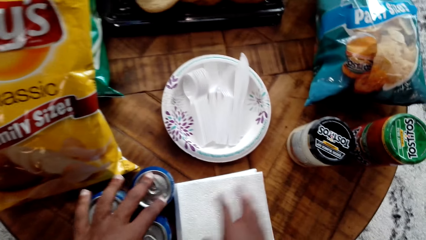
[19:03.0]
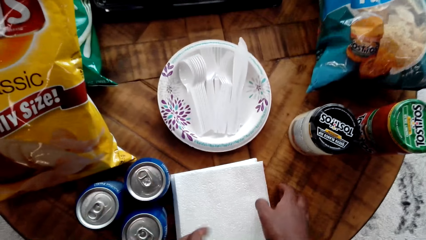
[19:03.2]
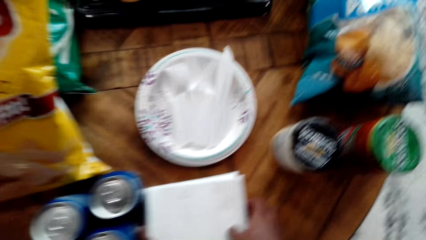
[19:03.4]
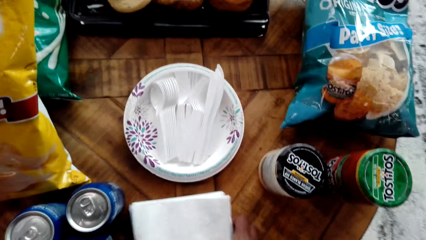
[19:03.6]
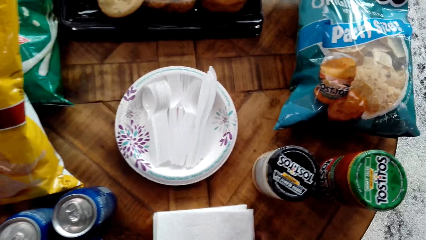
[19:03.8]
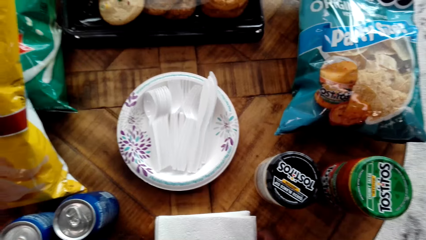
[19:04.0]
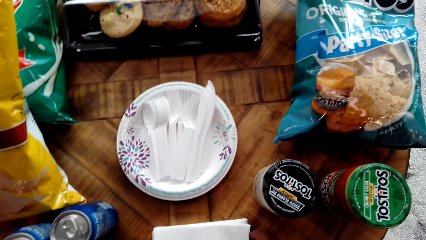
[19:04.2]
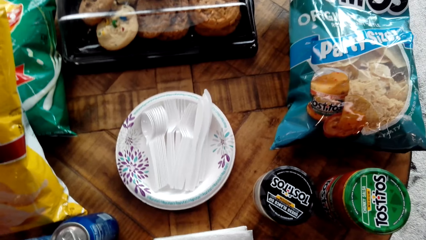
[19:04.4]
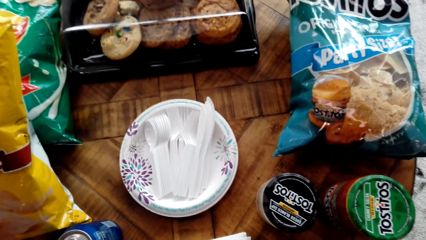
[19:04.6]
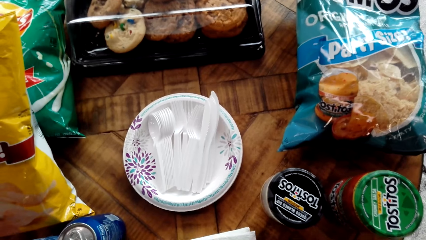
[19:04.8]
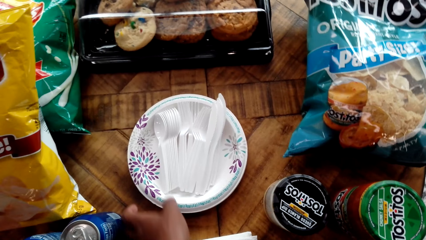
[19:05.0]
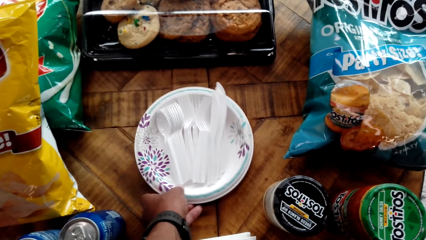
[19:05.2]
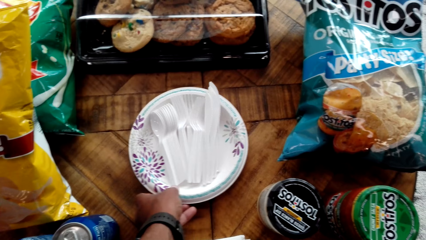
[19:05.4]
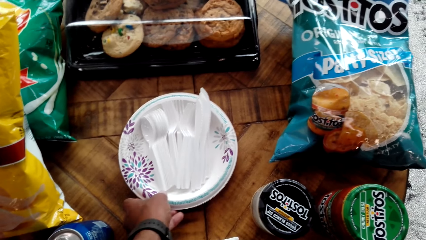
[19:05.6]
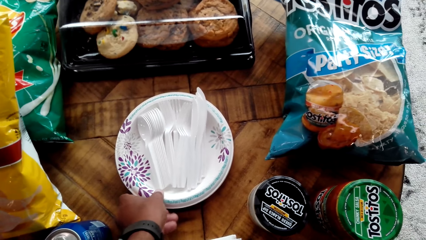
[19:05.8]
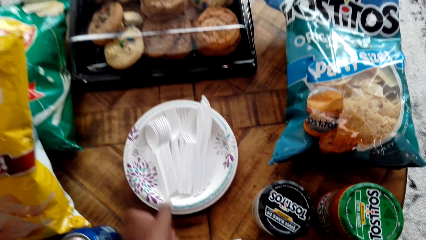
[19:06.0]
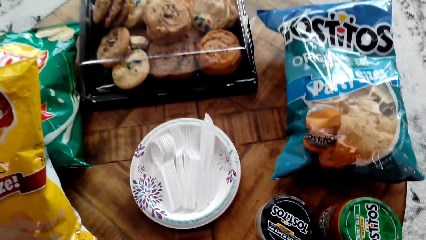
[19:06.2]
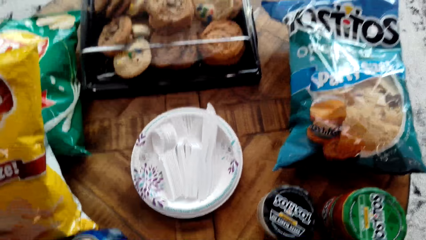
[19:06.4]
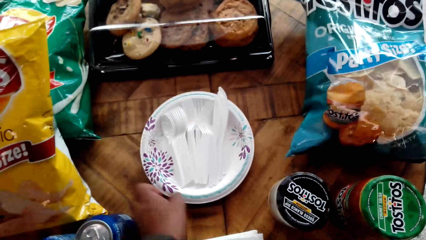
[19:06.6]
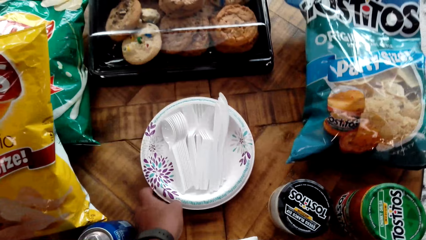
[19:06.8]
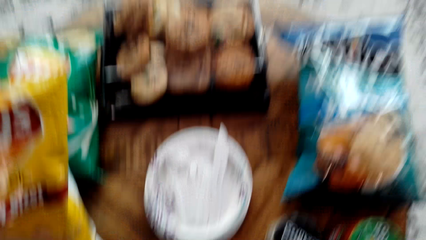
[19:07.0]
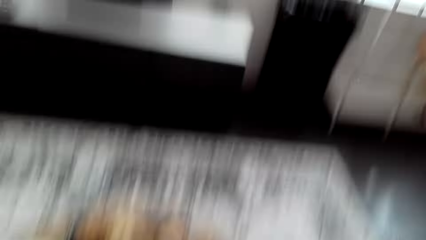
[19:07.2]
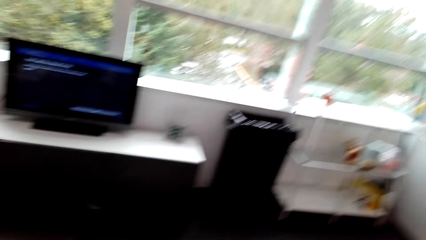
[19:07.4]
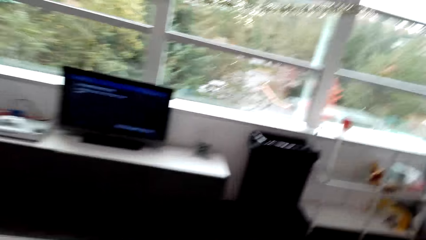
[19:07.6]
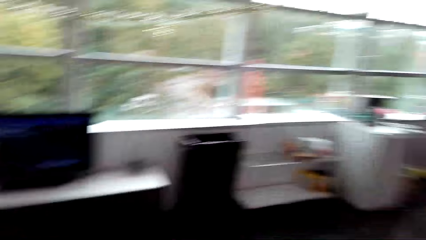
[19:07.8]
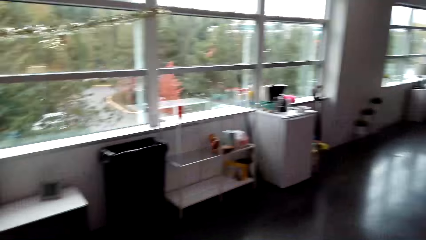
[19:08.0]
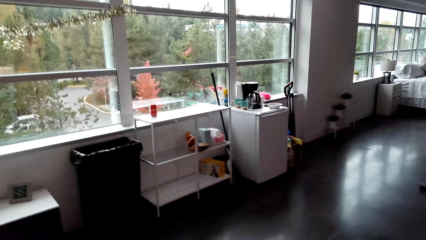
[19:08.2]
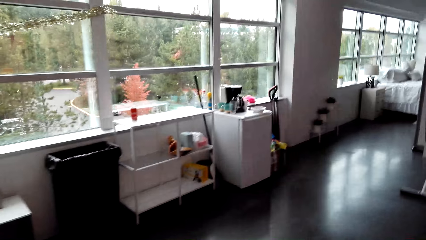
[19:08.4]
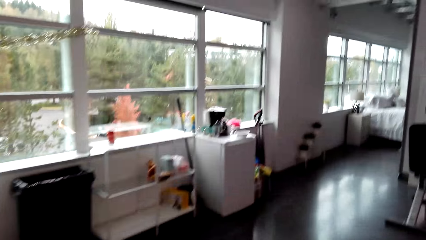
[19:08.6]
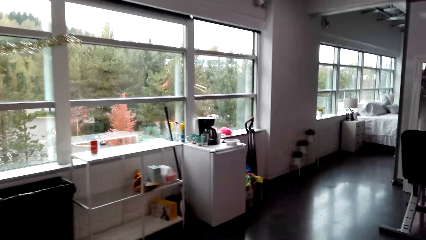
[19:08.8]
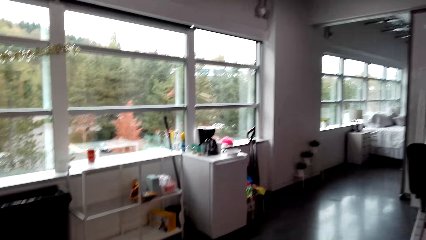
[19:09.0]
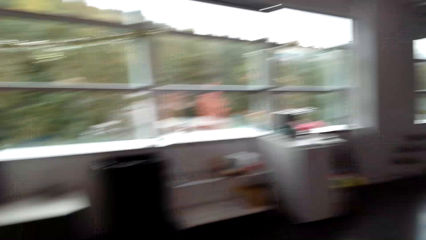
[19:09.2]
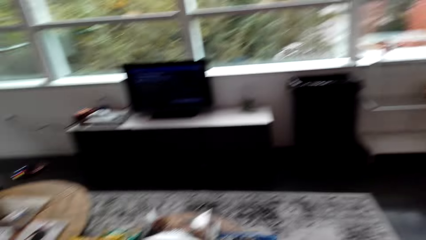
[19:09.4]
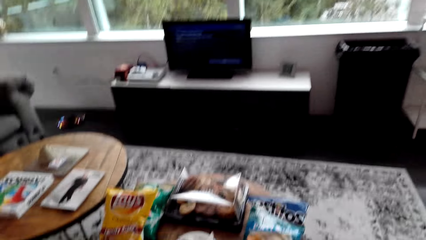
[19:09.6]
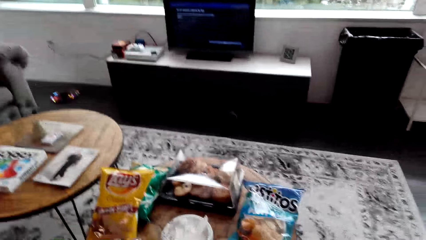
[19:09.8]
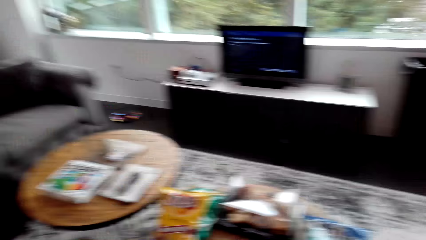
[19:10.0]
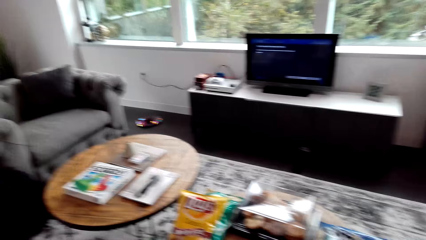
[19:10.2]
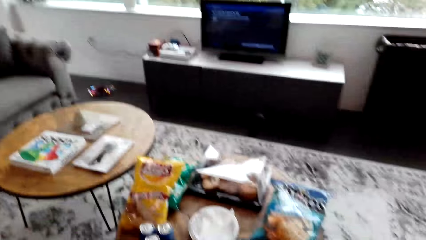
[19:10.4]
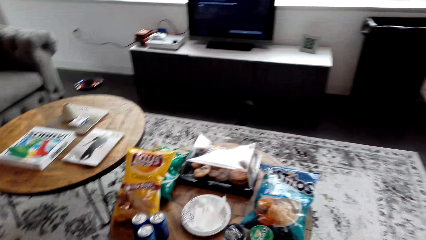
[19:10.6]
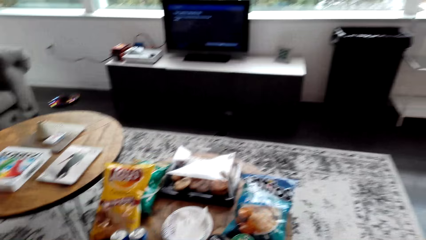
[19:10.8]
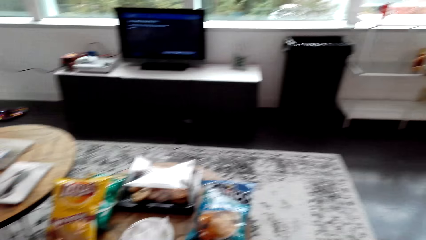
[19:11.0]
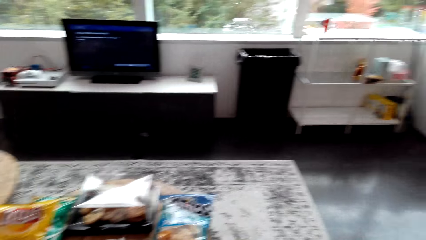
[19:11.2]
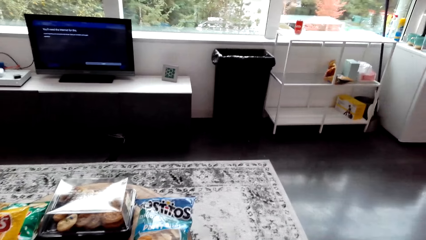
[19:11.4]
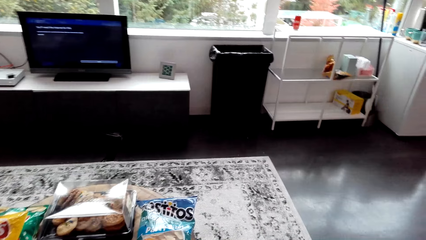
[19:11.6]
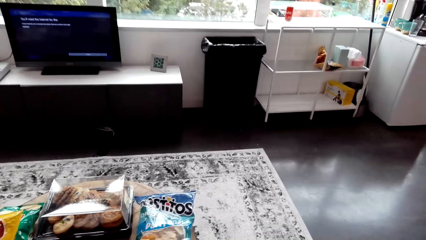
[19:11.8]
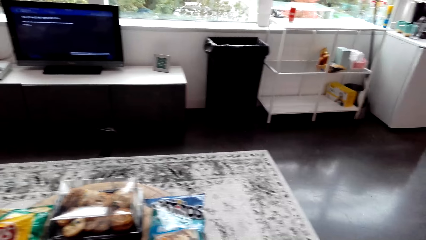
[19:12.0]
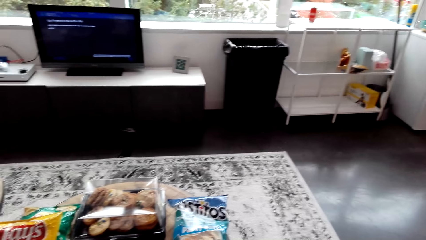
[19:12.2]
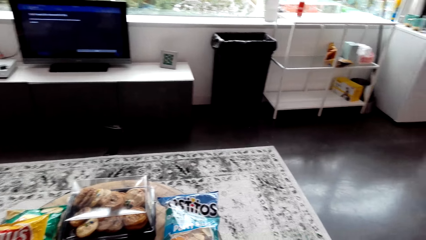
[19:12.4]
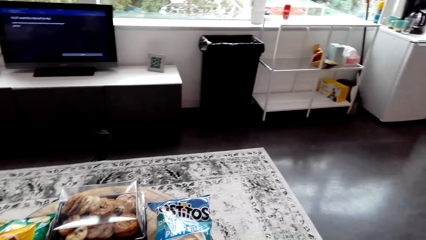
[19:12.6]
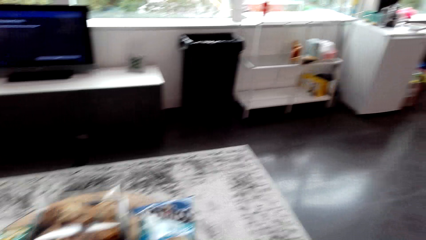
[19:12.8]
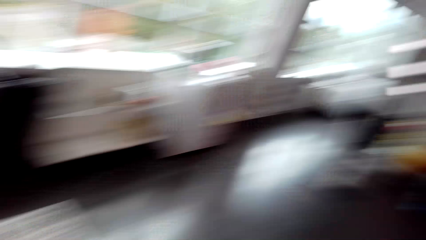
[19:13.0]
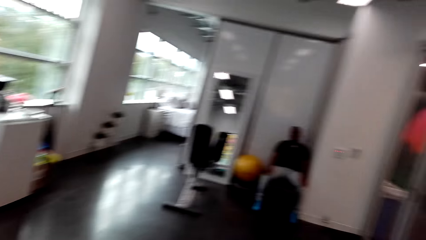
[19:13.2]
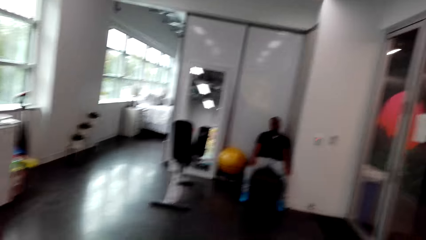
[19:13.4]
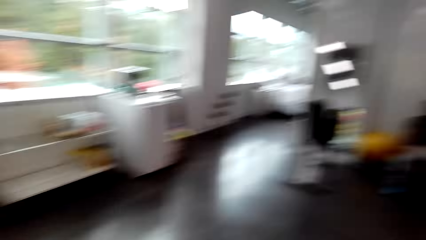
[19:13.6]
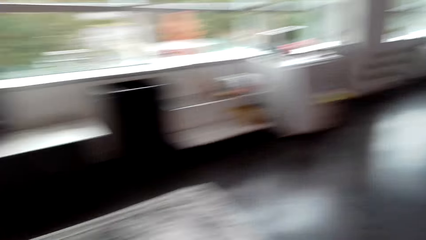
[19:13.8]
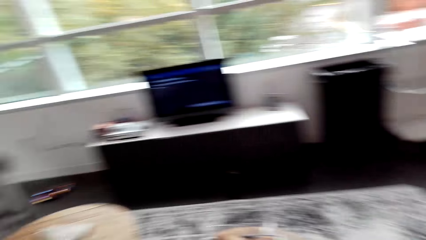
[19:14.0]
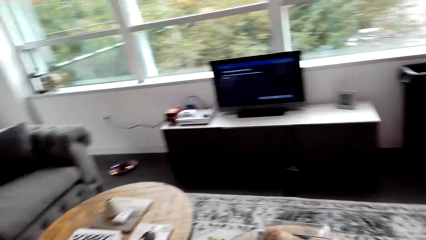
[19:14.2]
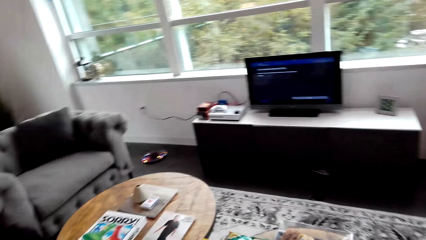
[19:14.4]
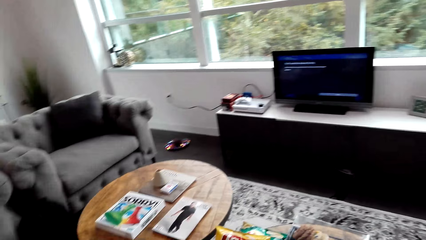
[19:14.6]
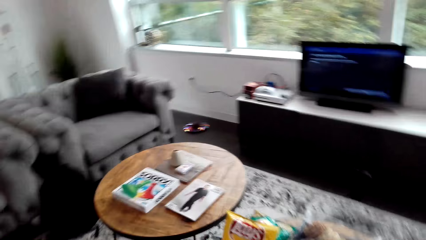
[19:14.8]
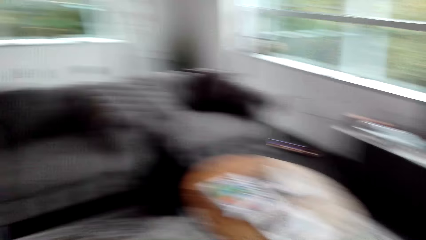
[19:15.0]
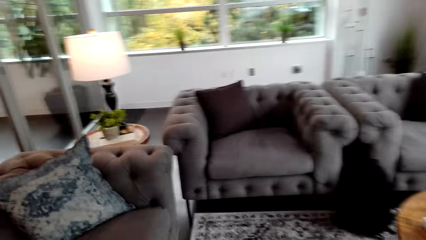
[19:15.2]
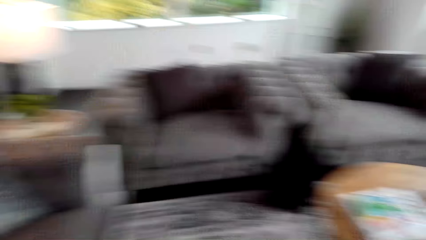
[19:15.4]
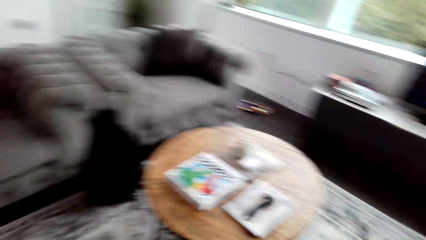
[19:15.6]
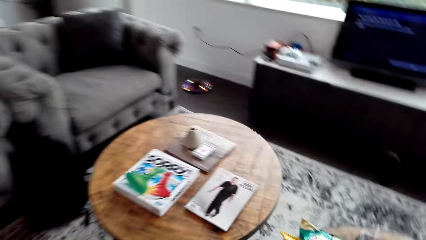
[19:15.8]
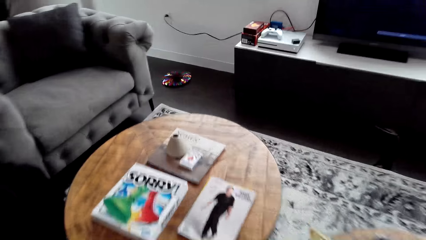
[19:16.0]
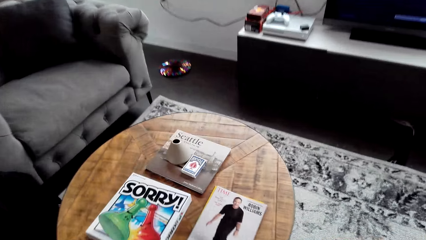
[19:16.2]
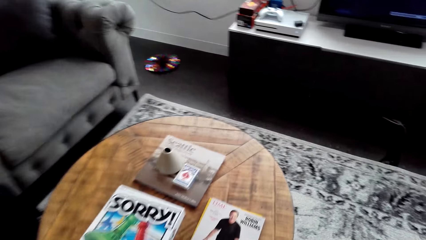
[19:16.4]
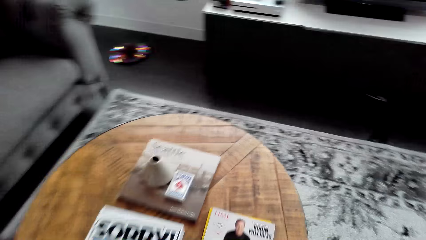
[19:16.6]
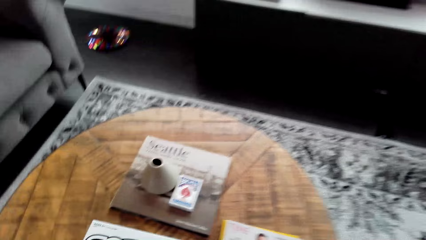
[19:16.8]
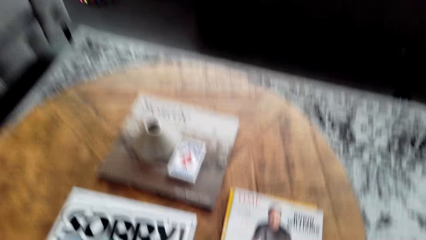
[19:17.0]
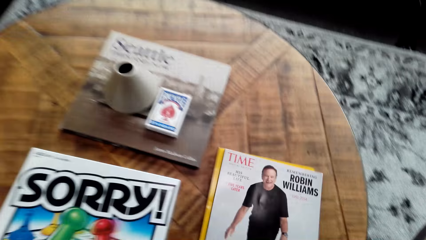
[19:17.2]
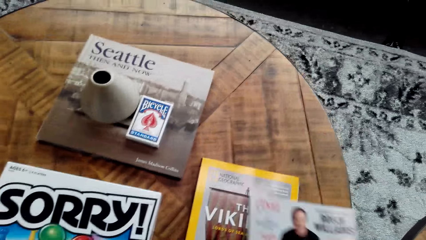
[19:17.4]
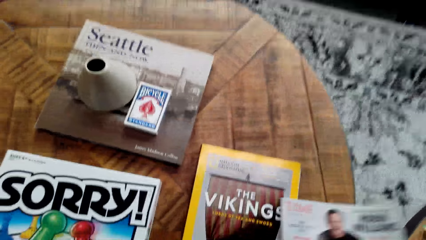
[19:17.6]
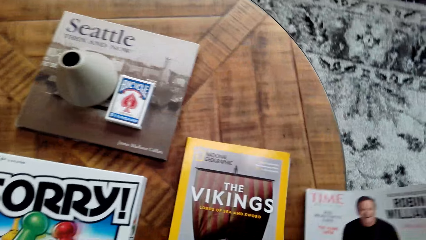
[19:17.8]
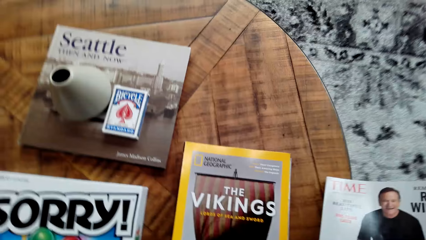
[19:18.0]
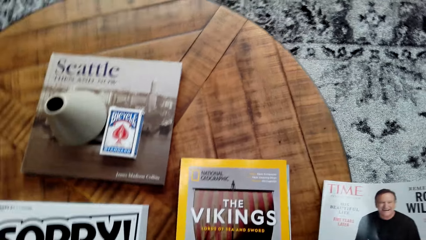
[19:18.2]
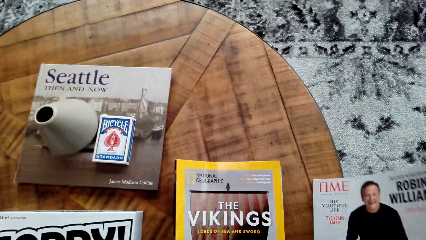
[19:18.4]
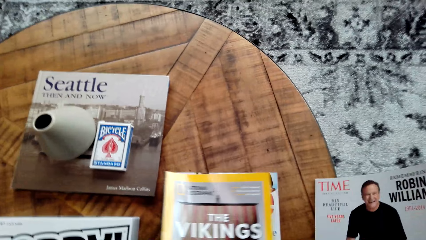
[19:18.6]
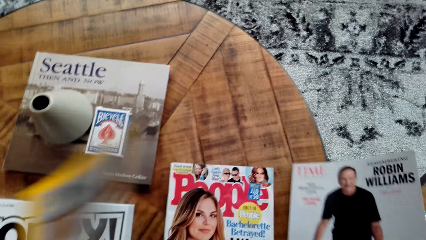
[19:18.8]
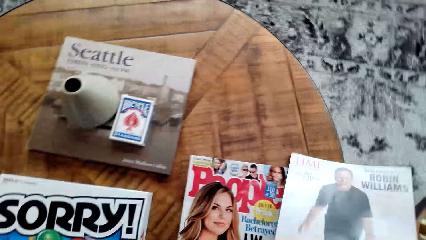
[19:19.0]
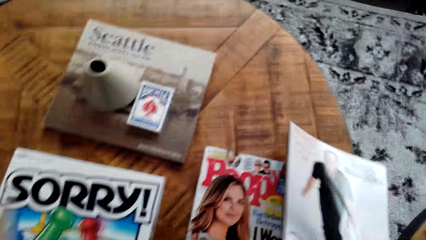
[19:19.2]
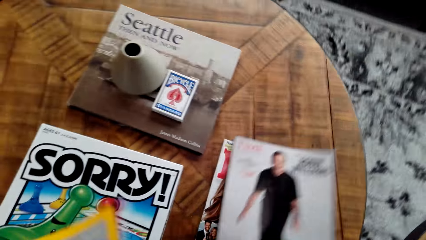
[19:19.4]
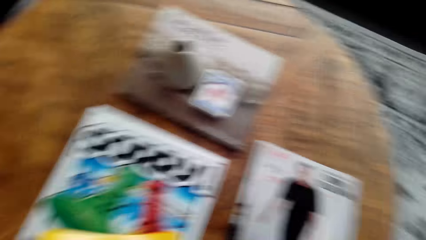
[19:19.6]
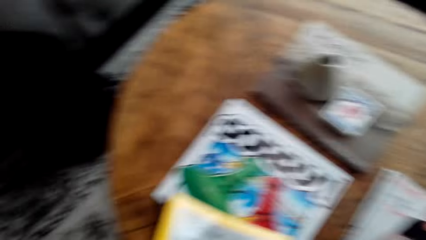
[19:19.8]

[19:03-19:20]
The camera wearer moves the wipes on the table. They hold the wipes. They move the plates on the table. They hold a plate of spoons. They look around the apartment. They look around. They stare at a man. The man talks to the camera wearer. The camera wearer walks around the apartment. They pick the magazine from the table.
